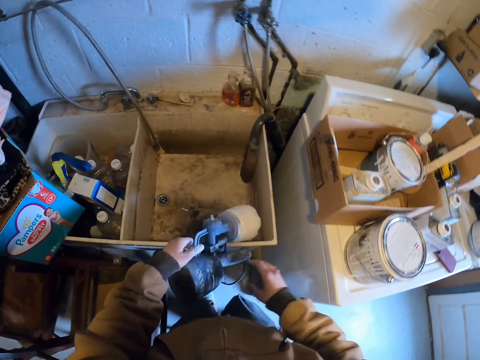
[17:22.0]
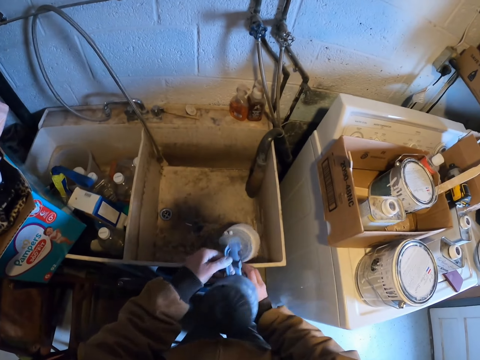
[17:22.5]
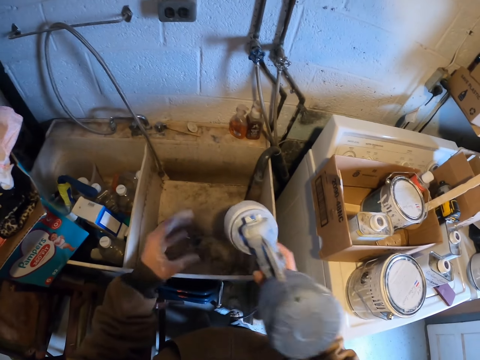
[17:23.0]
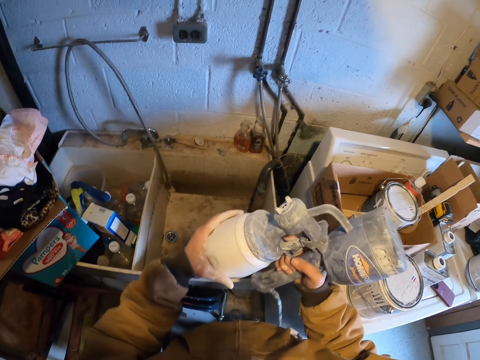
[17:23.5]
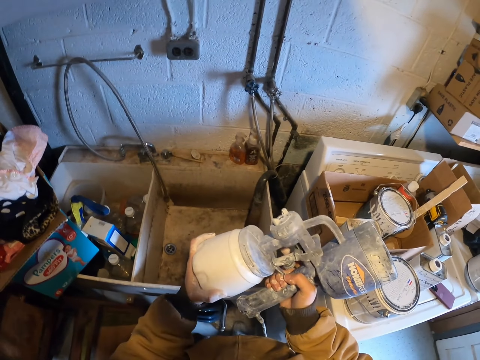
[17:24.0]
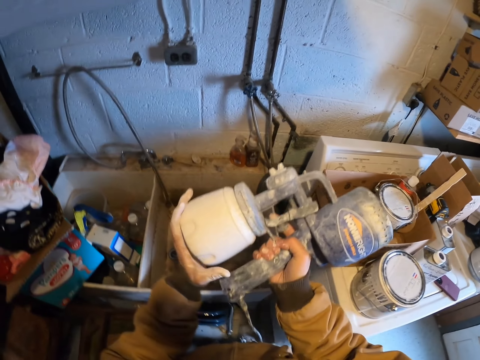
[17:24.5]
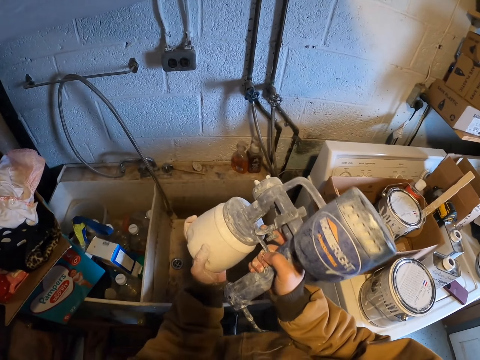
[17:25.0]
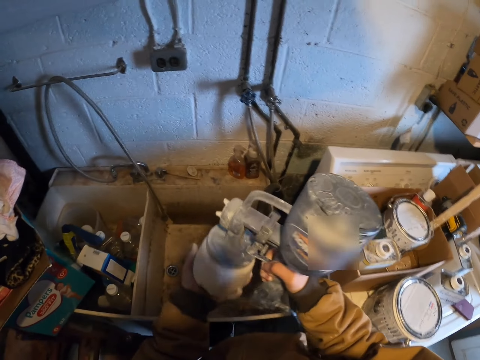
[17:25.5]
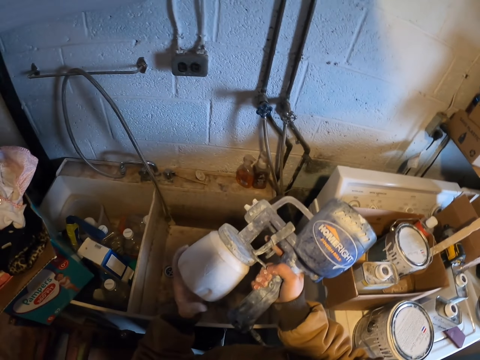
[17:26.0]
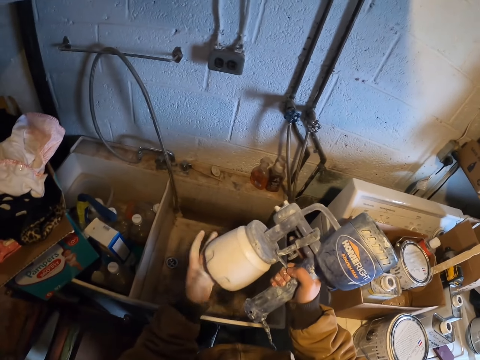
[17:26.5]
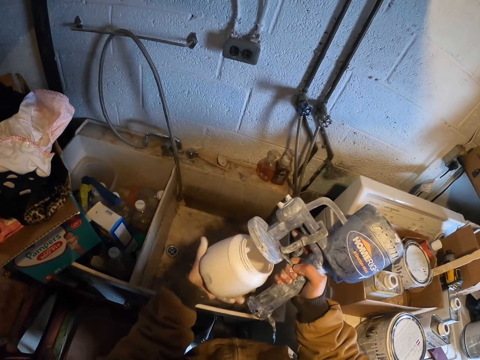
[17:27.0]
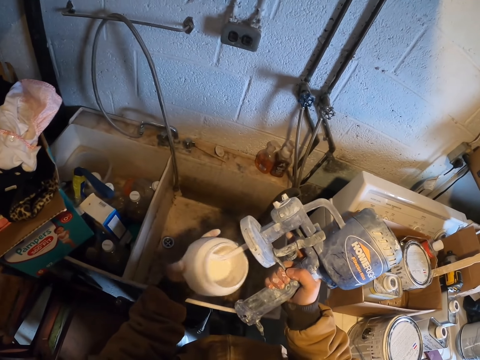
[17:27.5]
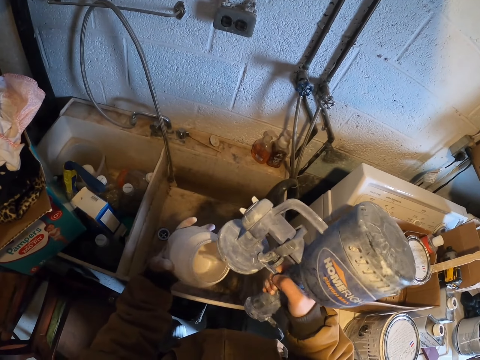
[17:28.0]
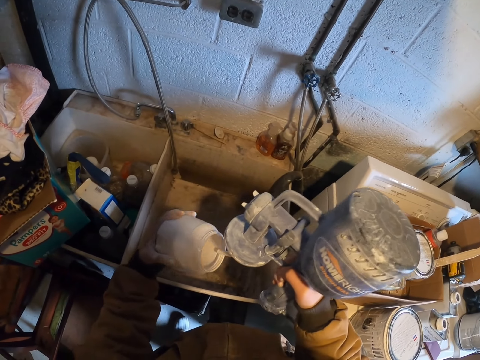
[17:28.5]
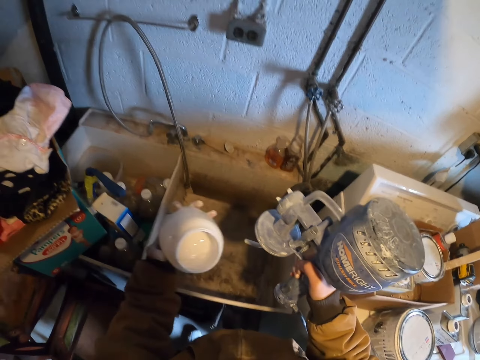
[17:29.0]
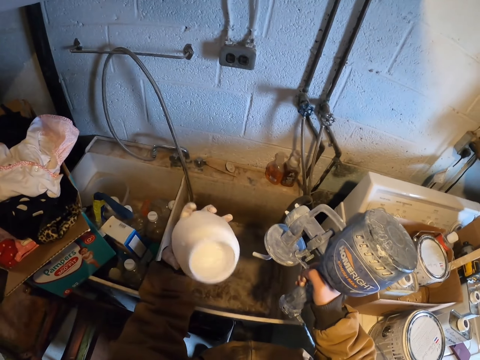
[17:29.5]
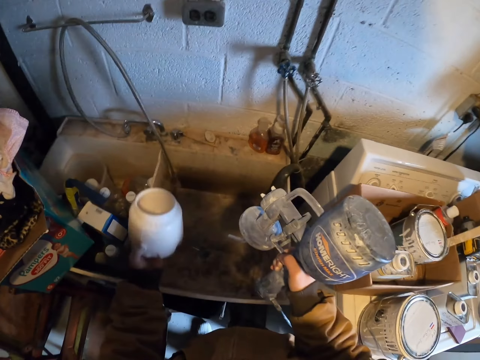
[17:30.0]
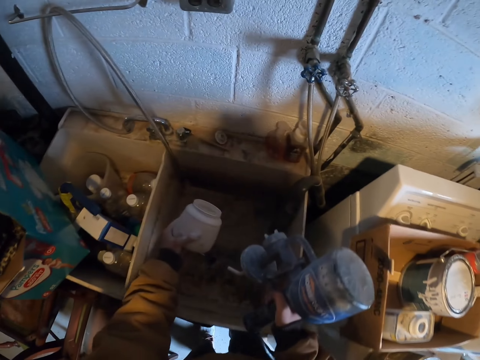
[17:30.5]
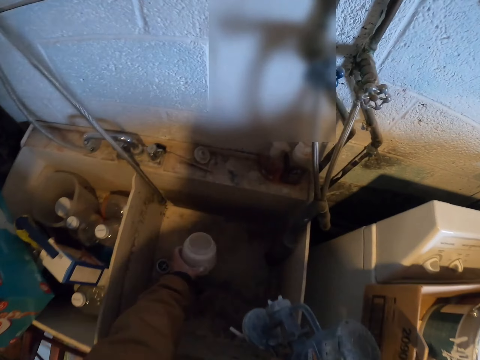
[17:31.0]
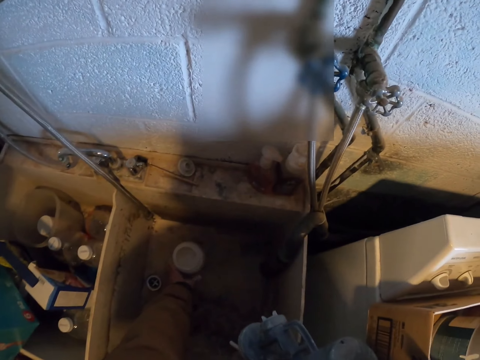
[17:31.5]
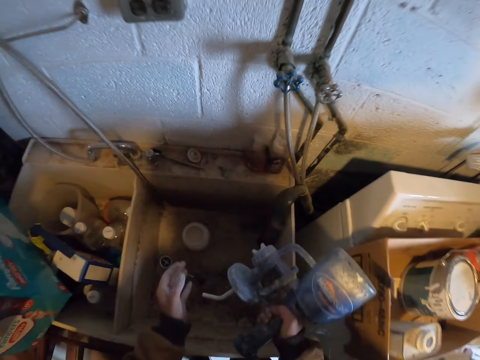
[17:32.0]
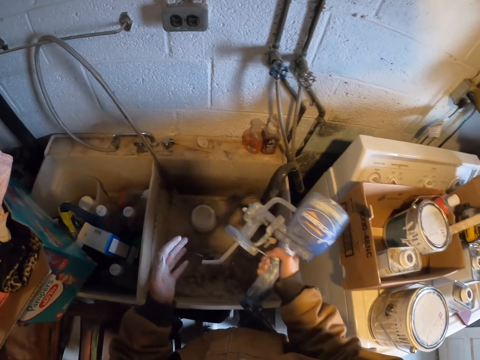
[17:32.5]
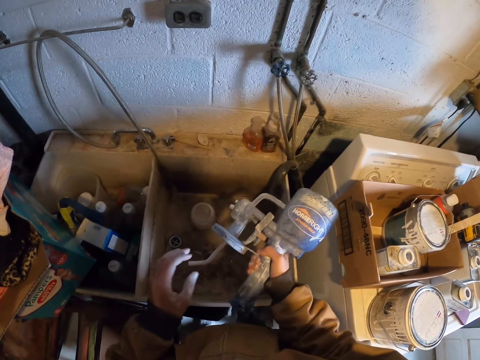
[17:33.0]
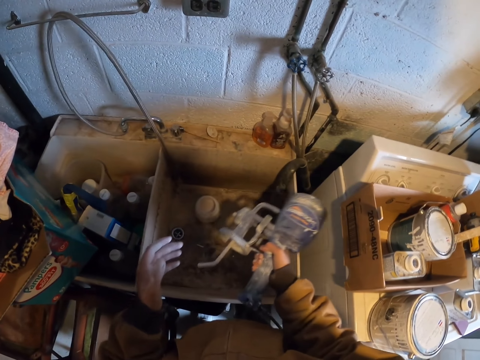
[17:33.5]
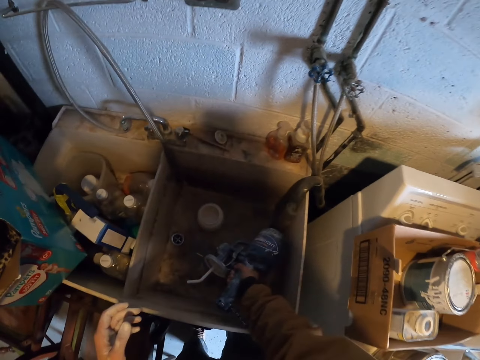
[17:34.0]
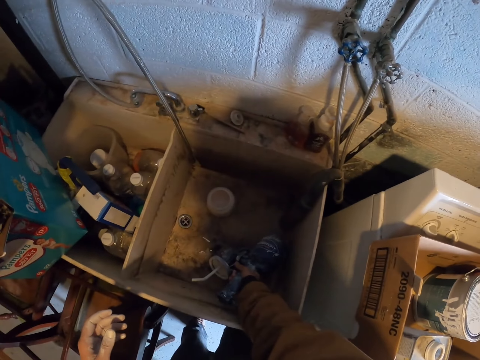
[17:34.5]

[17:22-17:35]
The camera wearer picks up a paint sprayer with hands. They open a paint cup. They put down the paint cup. They put down the paint sprayer.

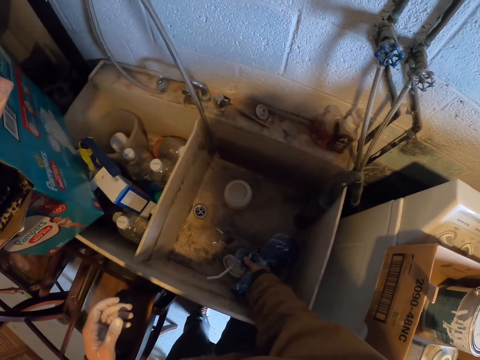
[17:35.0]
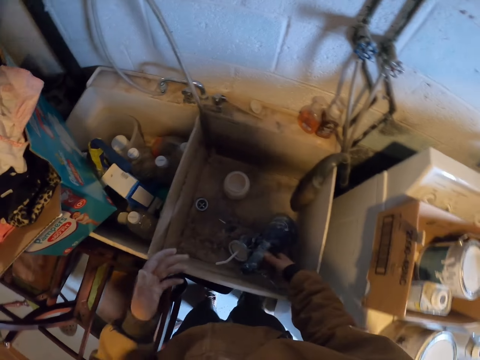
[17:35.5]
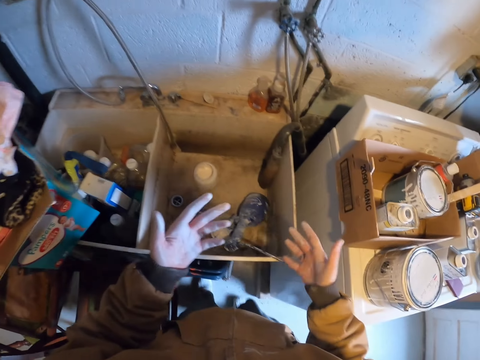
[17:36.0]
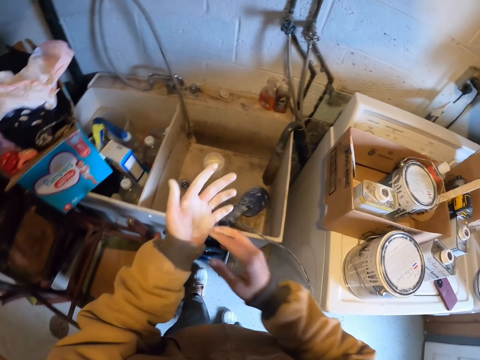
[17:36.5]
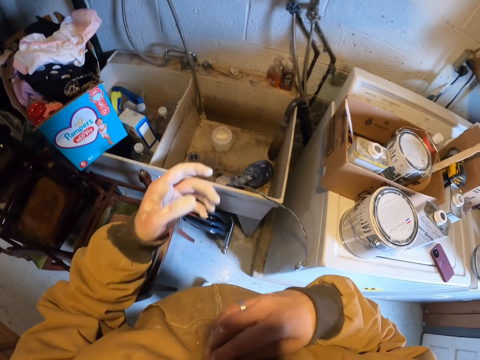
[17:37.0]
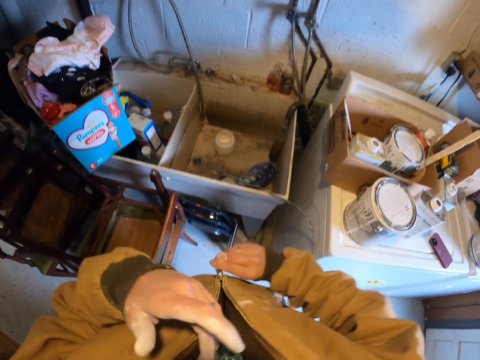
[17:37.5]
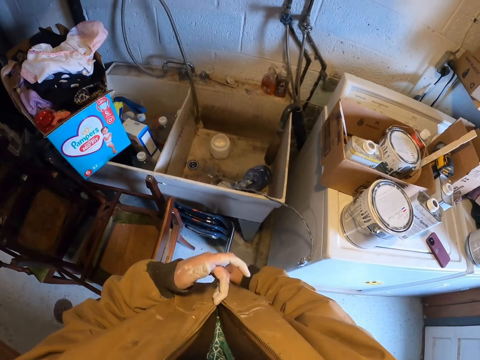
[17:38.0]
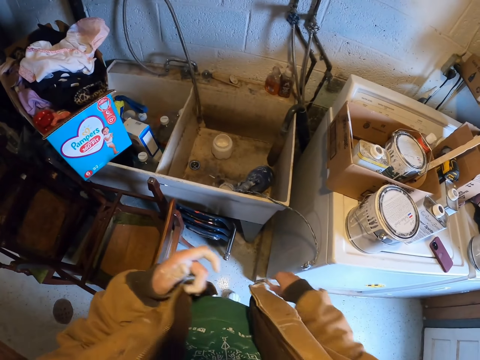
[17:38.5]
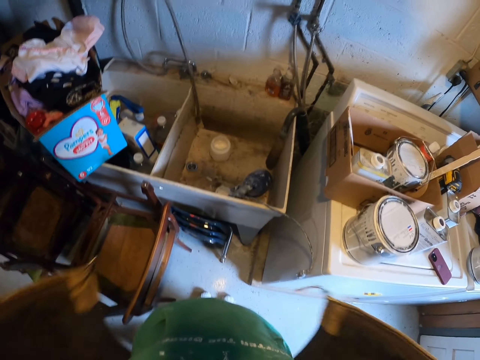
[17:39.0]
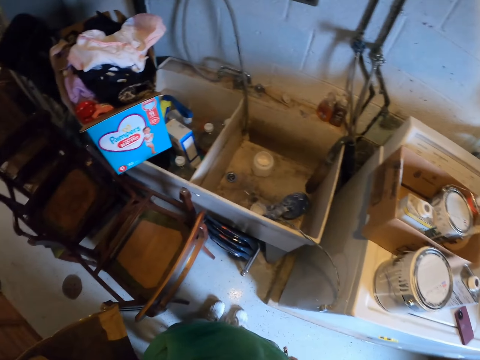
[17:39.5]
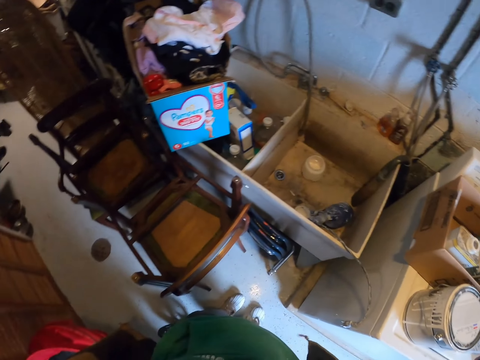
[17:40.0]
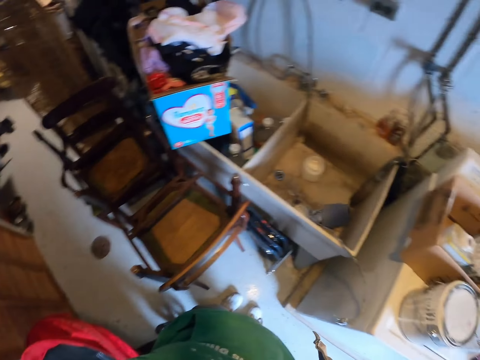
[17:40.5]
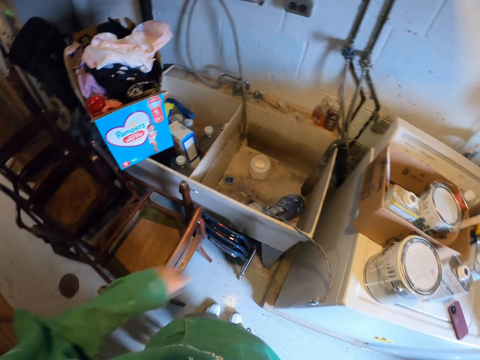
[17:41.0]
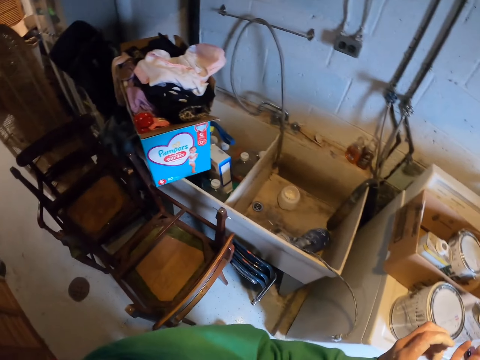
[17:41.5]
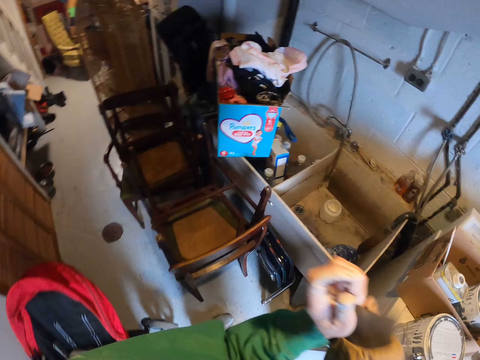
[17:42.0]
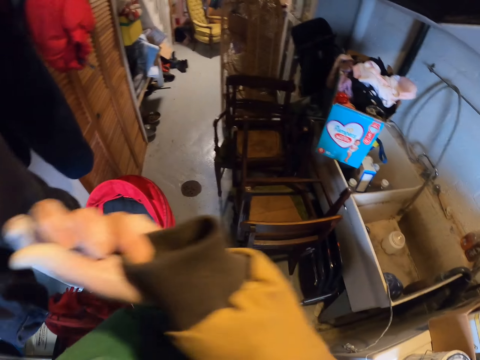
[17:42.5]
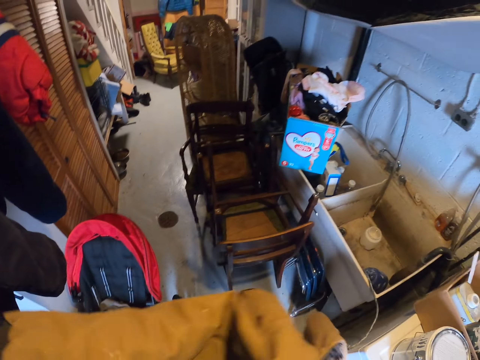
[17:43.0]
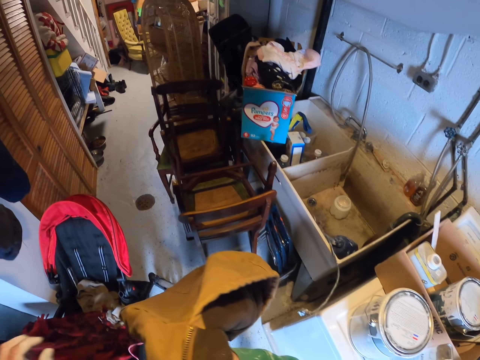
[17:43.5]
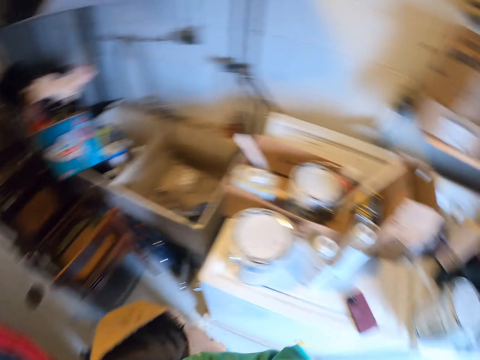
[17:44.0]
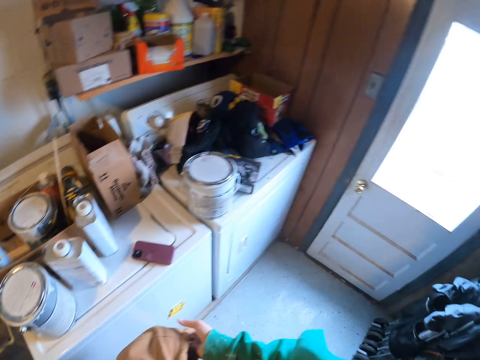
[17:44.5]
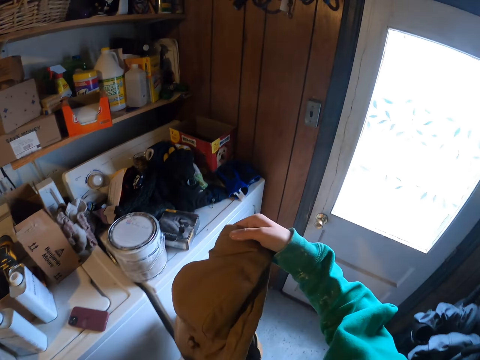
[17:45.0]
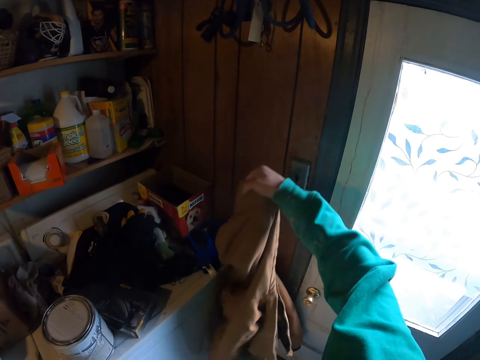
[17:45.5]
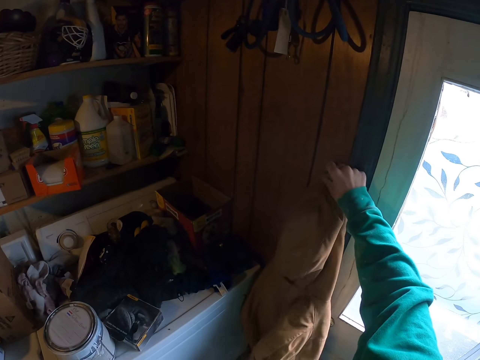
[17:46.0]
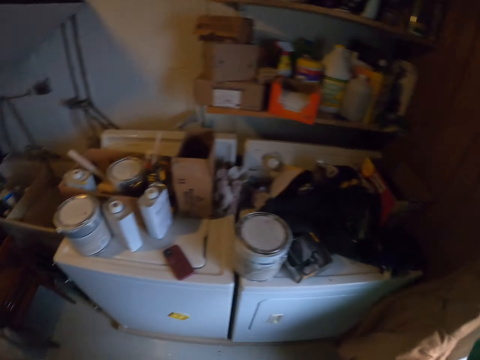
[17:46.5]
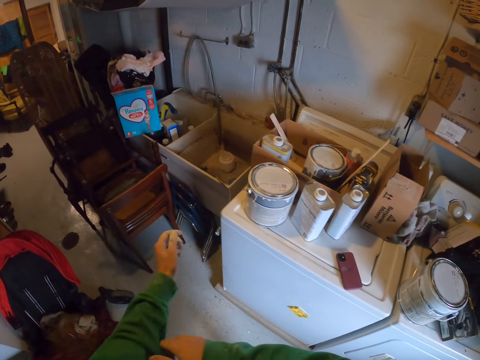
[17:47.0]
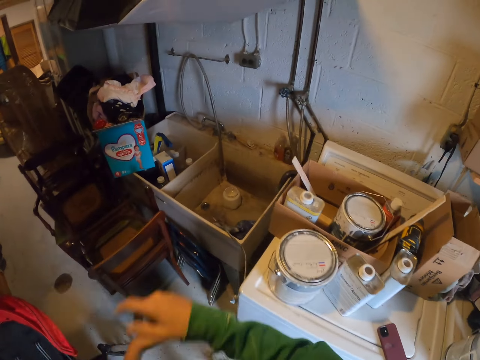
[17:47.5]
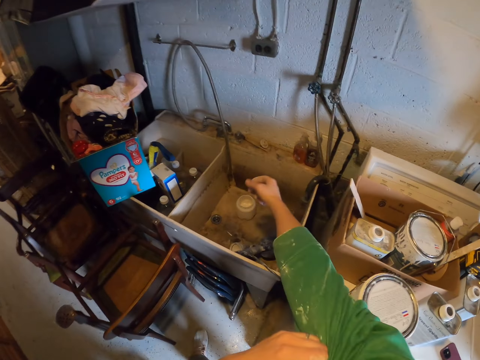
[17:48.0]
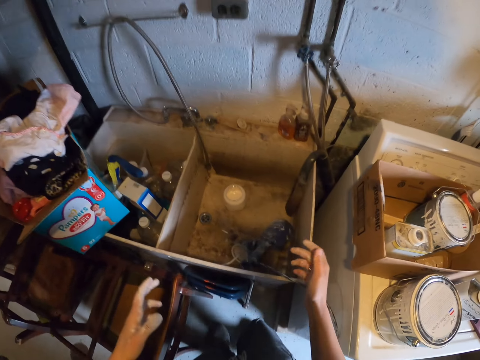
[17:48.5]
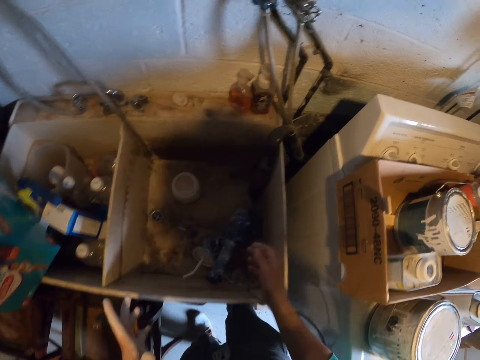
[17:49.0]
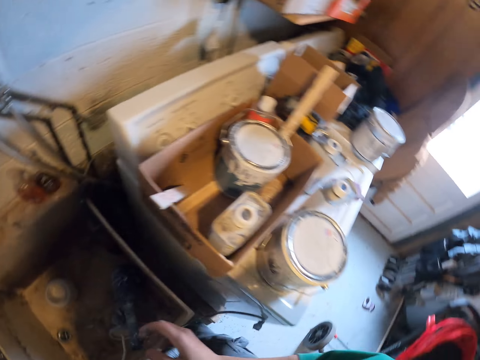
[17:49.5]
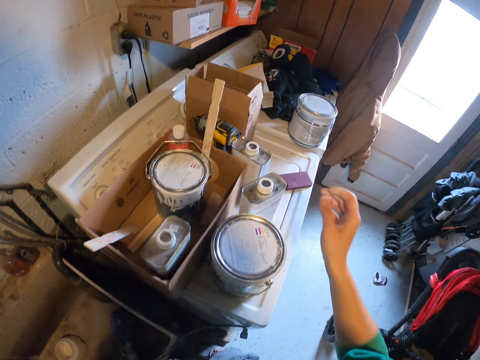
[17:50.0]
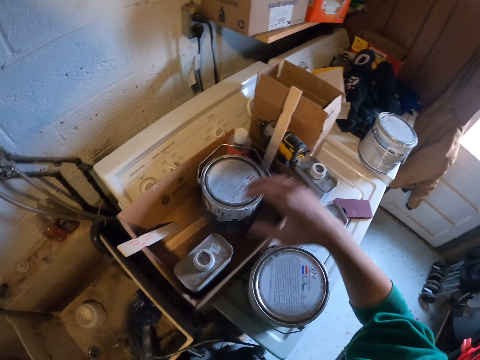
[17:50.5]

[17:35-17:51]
The camera wearer unzips his jacket. He removes his jacket, hangs his jacket on a wall. He walks in a room. He pulls his shirt. He pulls the shirt with the other hand. He rolls a sleeve.
